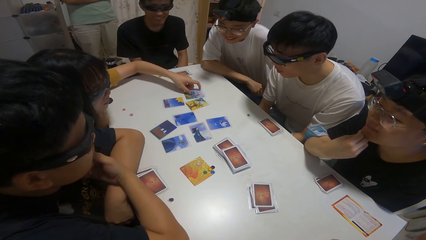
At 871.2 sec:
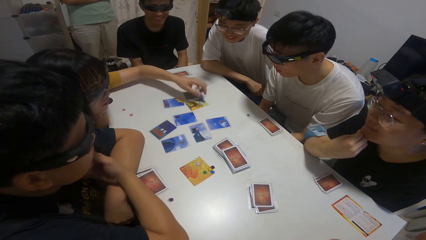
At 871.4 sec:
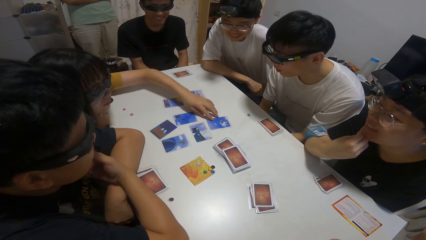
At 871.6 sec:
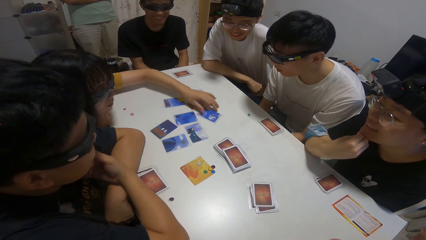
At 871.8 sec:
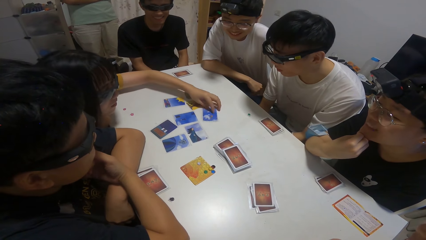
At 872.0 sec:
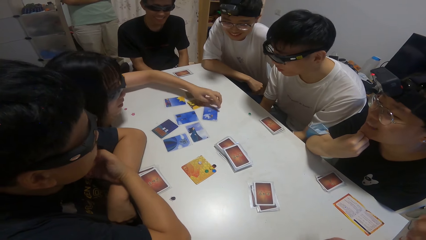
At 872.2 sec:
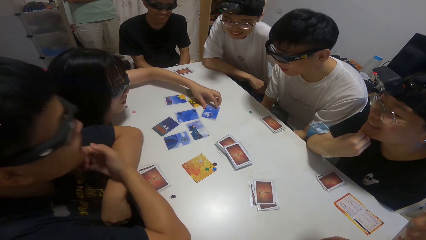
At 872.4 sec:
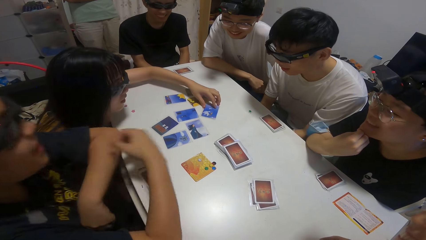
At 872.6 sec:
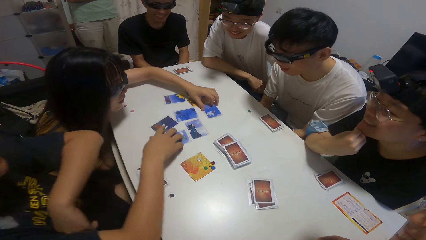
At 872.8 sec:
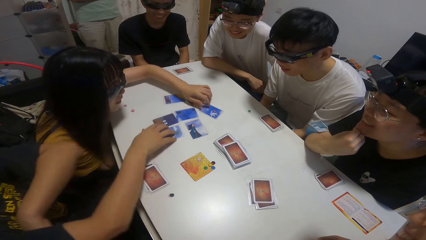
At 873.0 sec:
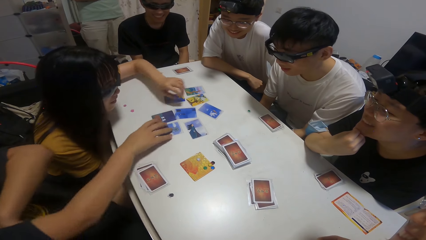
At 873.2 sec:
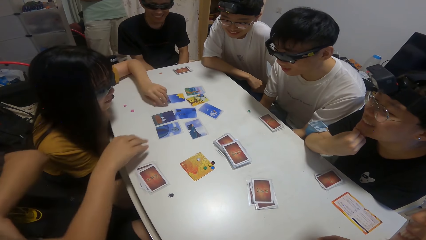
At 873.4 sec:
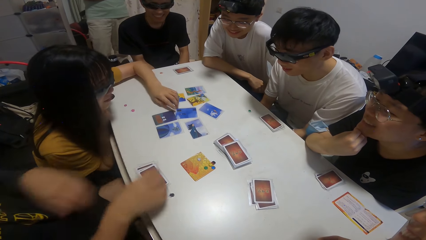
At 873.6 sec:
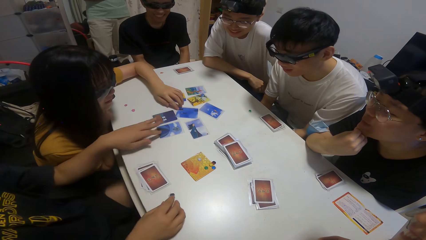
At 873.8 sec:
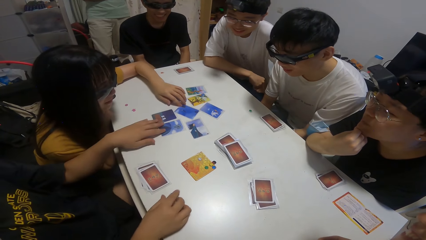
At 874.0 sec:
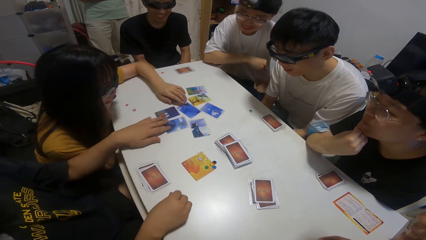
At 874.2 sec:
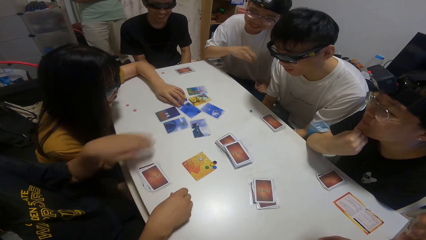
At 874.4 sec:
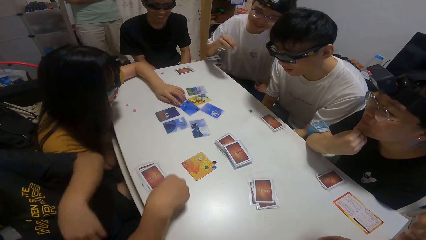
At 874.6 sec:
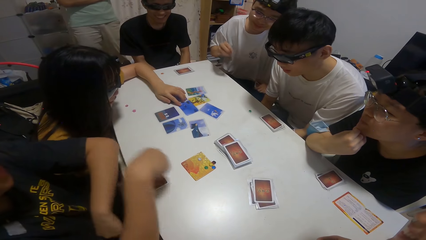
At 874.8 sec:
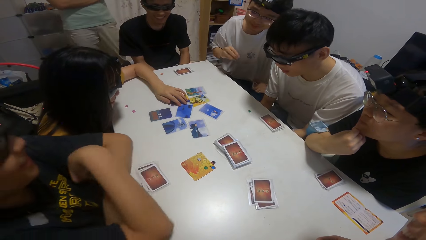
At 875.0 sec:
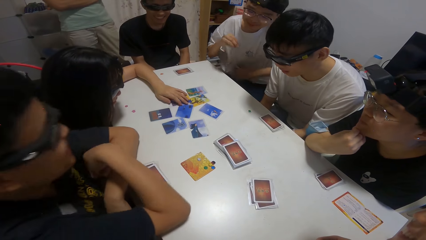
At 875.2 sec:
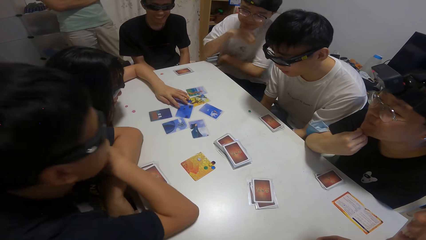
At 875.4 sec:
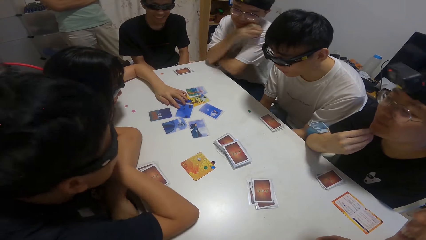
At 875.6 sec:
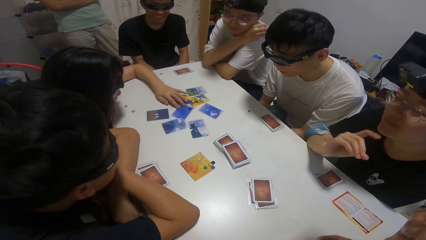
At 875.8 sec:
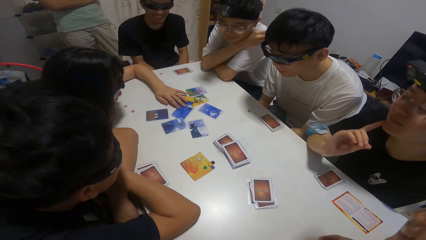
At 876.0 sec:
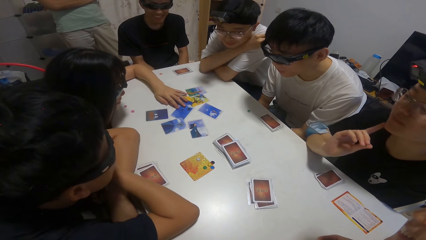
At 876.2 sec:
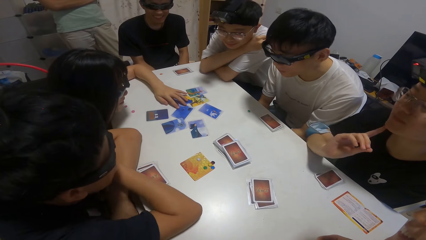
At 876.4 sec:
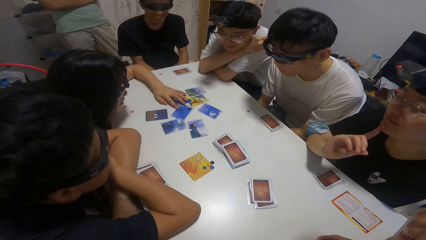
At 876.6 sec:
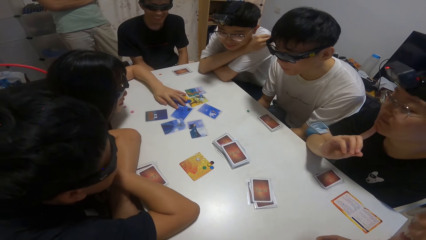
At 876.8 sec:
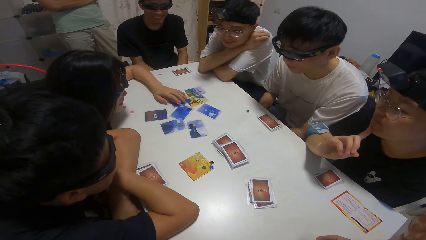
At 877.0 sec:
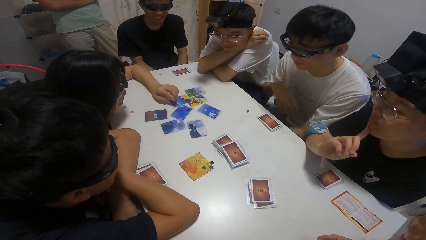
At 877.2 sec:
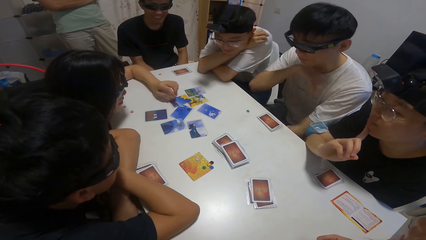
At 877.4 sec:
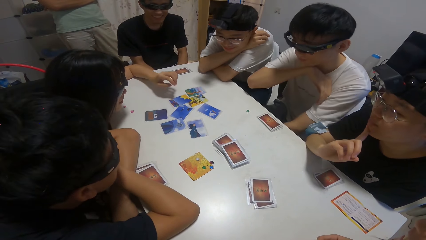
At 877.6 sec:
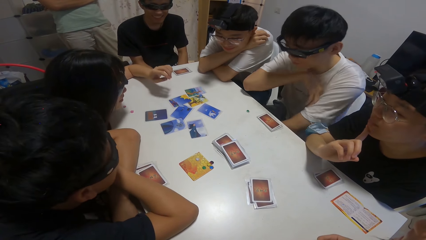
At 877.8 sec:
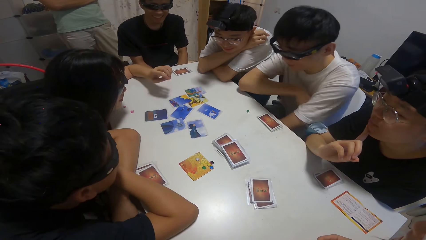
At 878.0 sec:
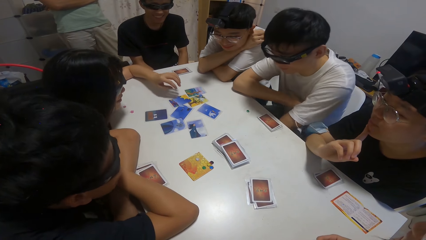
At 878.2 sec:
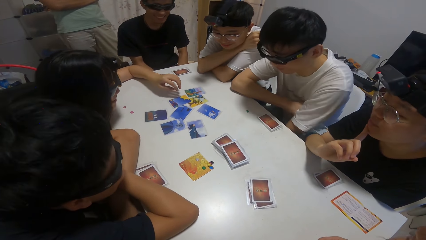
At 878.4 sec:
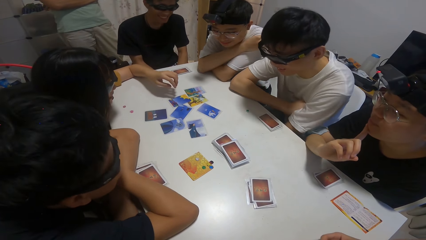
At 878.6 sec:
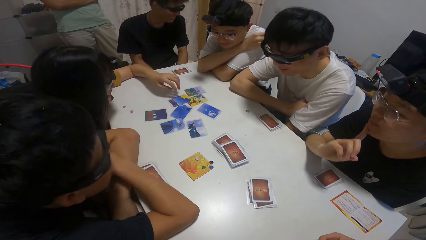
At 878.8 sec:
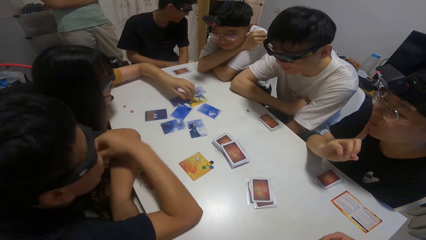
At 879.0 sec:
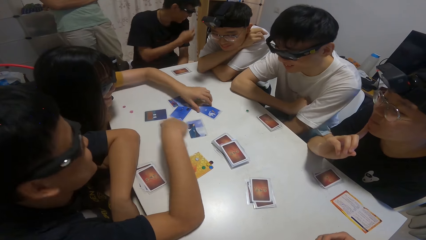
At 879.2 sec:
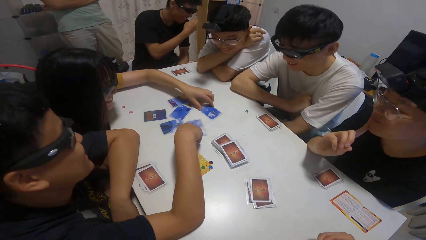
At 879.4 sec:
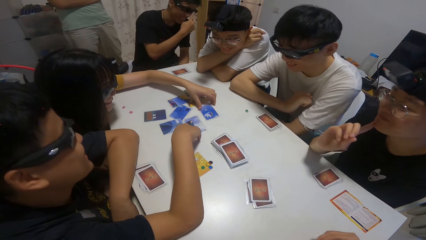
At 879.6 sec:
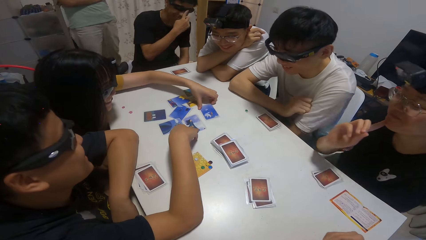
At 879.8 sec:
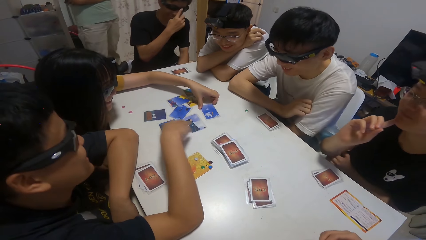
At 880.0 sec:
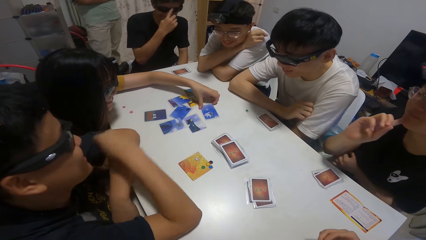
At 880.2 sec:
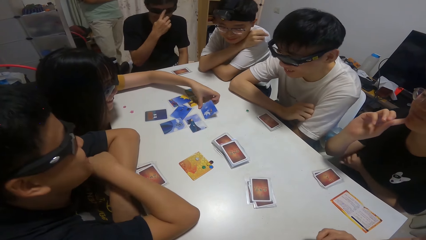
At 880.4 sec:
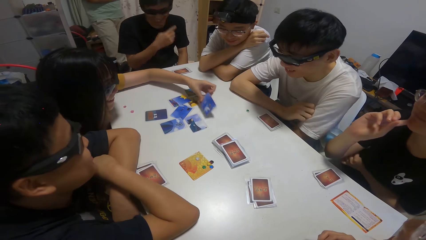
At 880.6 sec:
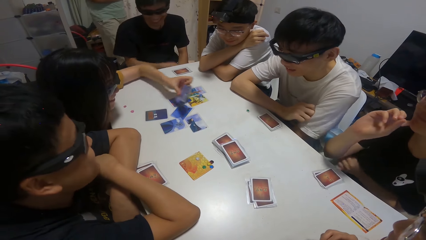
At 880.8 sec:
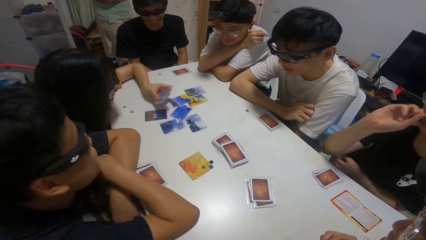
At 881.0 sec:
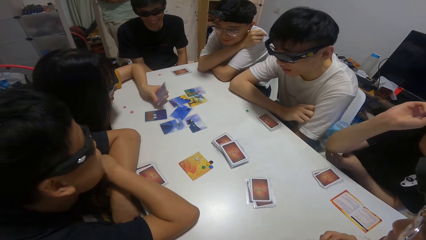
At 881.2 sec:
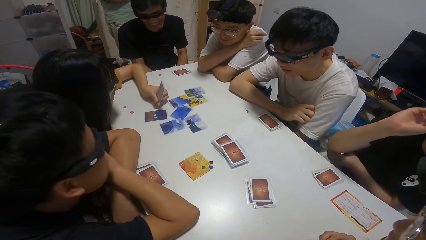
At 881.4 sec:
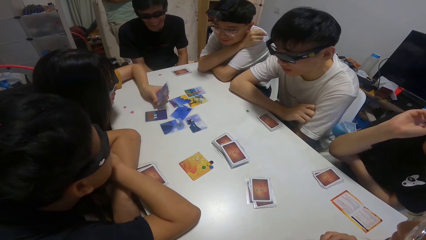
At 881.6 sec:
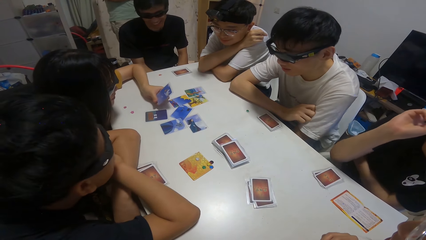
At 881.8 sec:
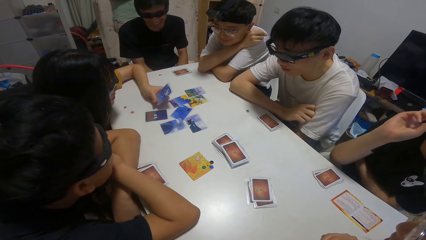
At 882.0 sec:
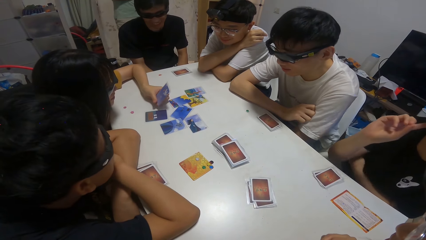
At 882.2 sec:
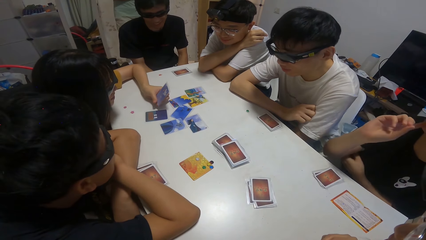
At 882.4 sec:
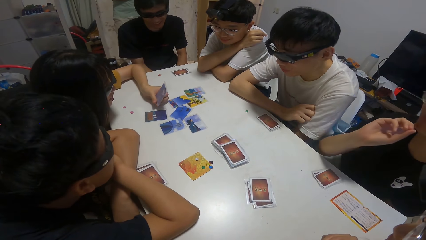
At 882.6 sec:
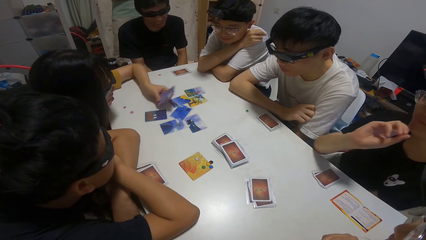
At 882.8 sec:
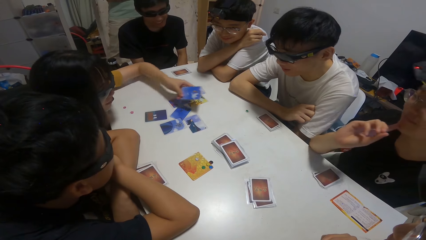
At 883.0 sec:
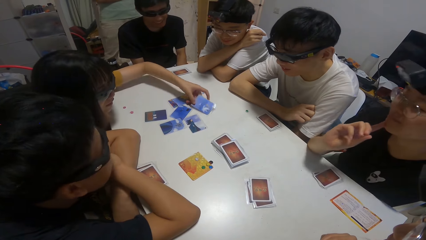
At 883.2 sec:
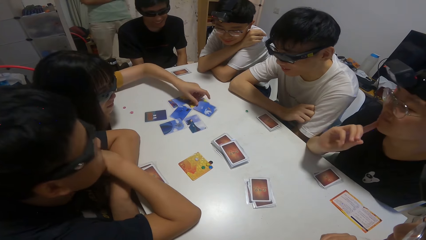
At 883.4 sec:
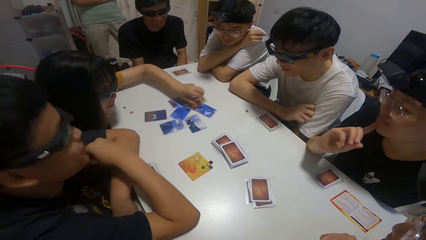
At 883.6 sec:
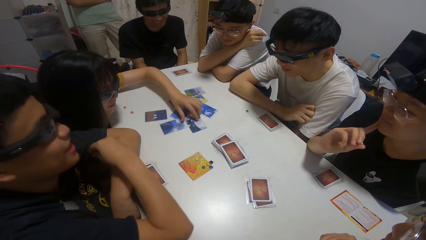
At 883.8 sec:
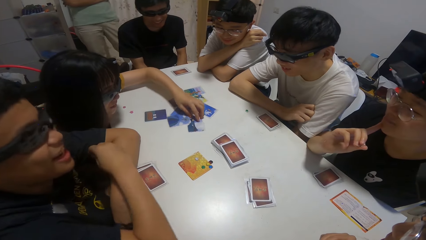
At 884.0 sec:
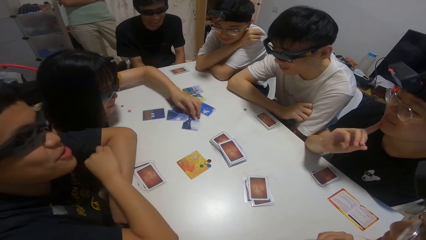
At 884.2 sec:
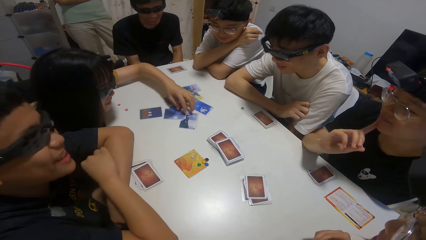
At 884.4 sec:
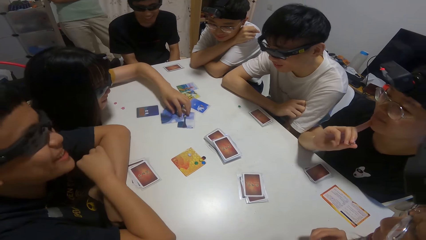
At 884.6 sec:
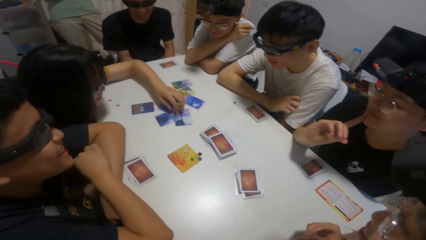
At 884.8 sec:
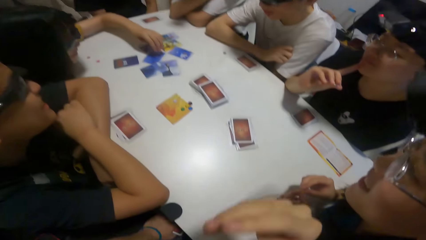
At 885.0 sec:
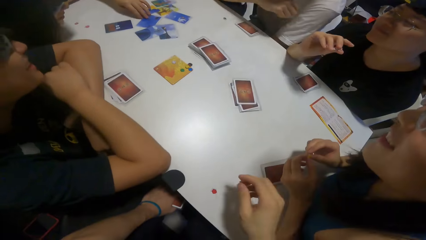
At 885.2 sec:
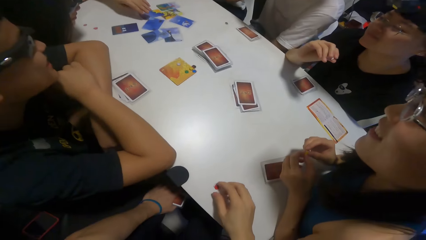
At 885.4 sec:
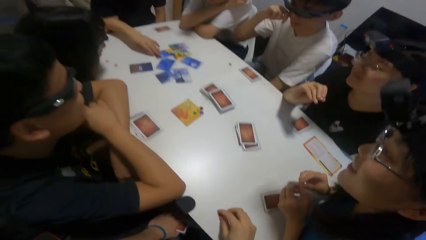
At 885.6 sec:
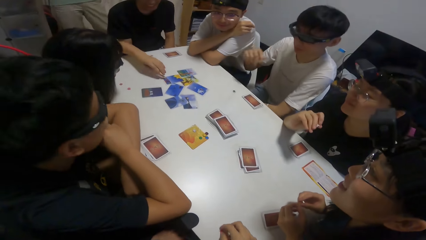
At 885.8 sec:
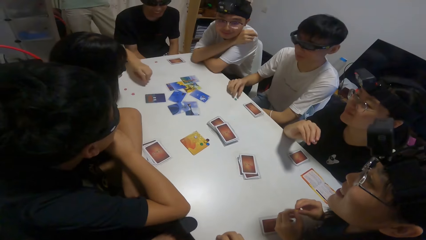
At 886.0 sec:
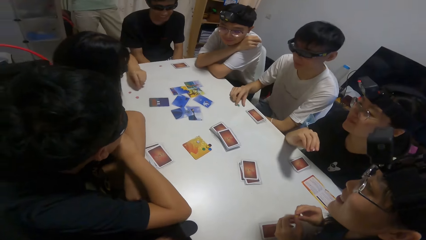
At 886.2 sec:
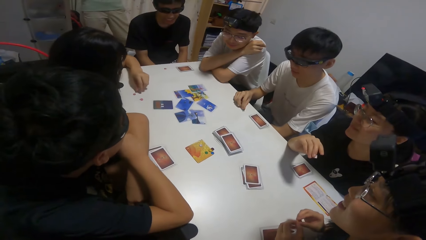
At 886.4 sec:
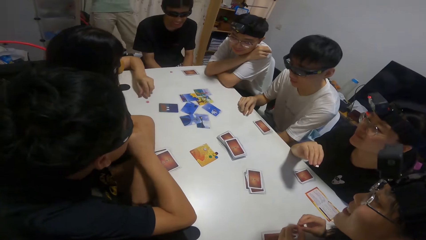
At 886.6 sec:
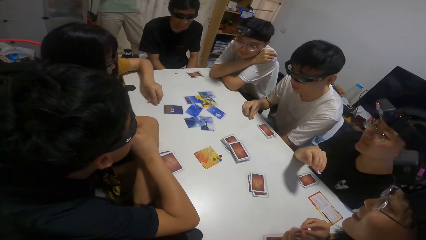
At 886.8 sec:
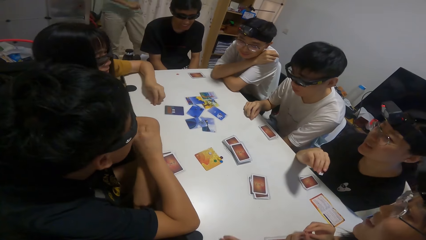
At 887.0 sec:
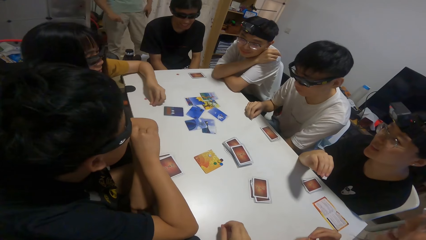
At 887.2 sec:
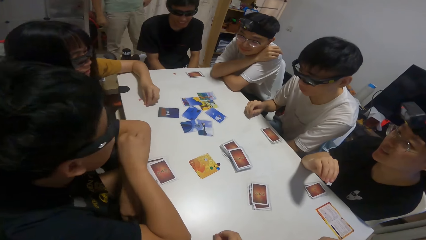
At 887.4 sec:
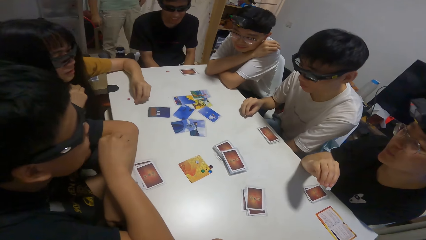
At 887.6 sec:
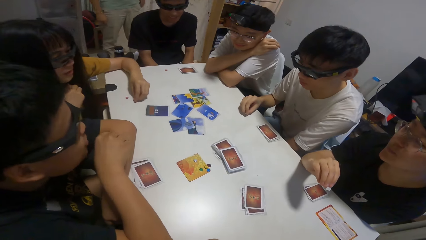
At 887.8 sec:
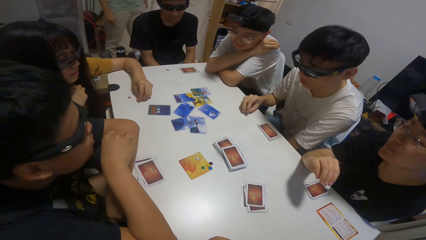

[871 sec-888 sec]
The boy touches the card on the table with his right hand and touches the card on the table with his left hand. A person moves cards on the table. The person moves cards on the table again. The girl picks a card on the table with her left hand. Another person moves cards on the table. The girl drops the card on the table.
